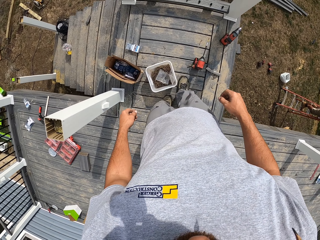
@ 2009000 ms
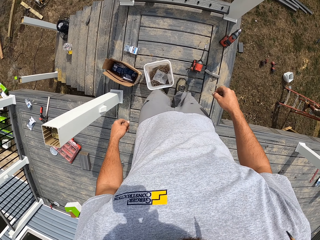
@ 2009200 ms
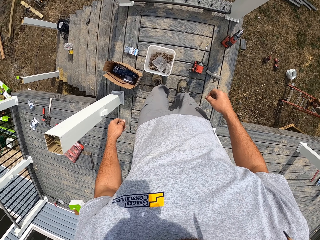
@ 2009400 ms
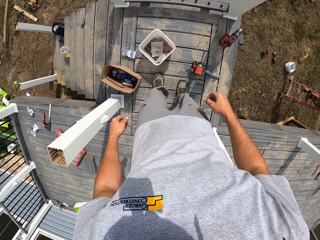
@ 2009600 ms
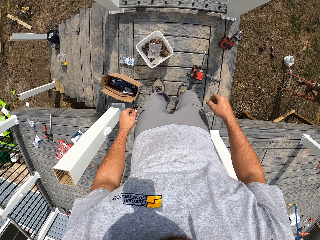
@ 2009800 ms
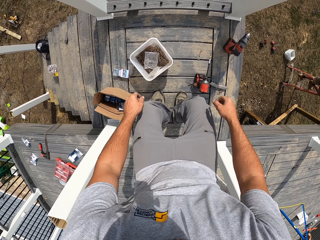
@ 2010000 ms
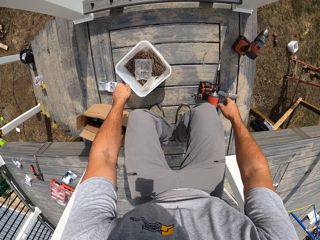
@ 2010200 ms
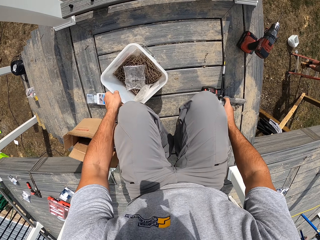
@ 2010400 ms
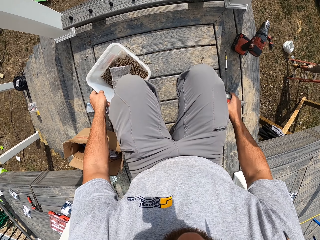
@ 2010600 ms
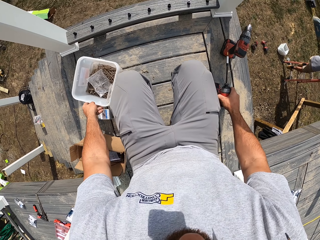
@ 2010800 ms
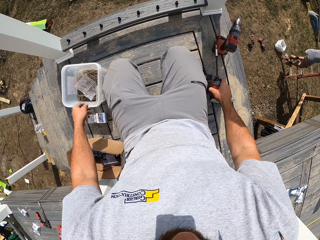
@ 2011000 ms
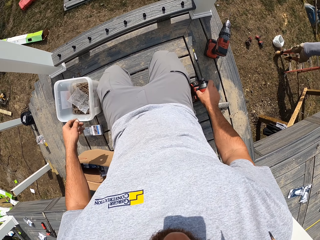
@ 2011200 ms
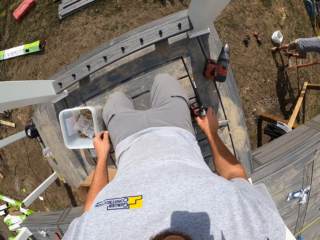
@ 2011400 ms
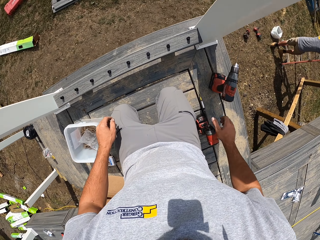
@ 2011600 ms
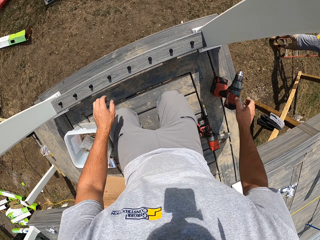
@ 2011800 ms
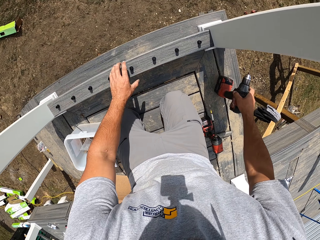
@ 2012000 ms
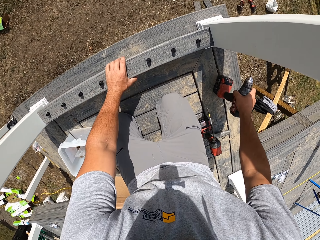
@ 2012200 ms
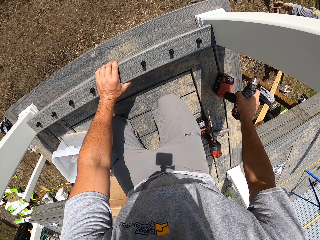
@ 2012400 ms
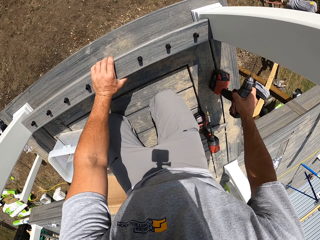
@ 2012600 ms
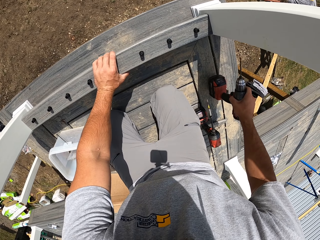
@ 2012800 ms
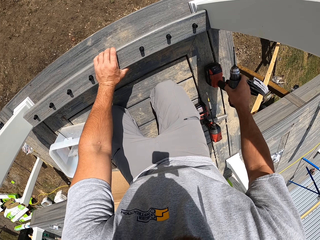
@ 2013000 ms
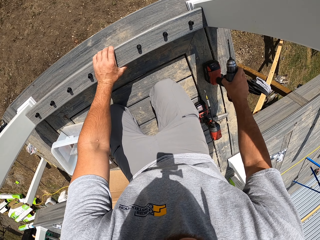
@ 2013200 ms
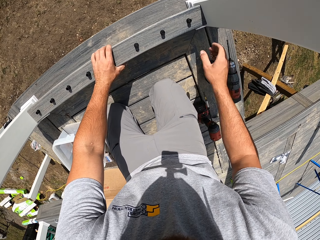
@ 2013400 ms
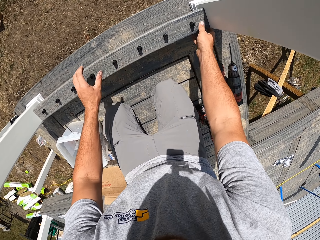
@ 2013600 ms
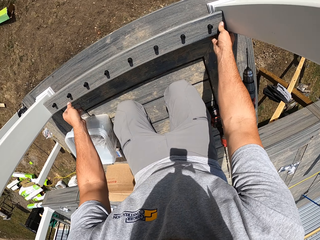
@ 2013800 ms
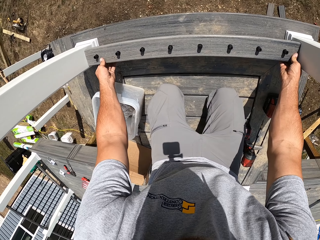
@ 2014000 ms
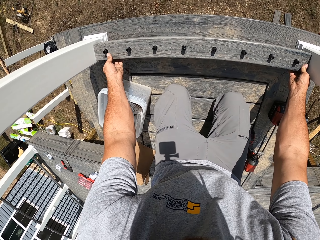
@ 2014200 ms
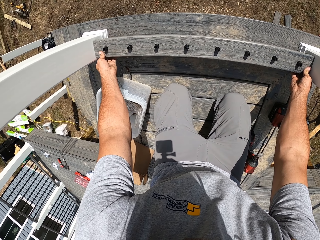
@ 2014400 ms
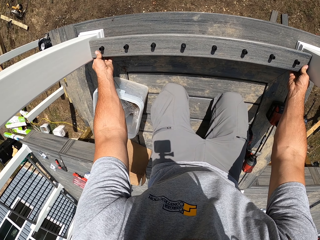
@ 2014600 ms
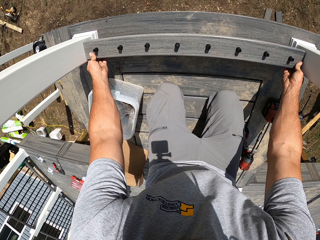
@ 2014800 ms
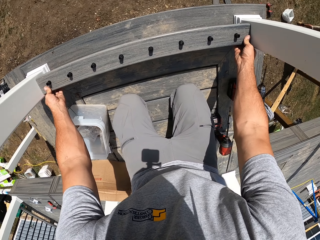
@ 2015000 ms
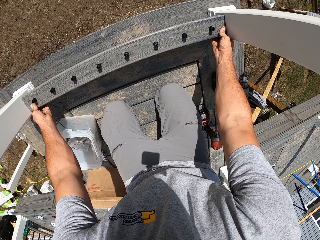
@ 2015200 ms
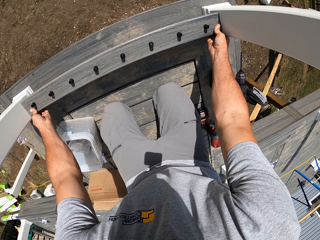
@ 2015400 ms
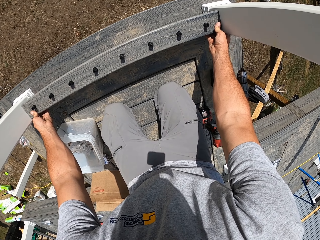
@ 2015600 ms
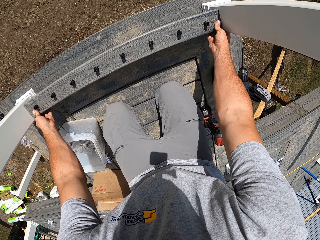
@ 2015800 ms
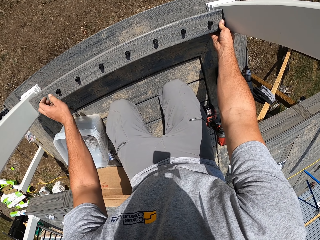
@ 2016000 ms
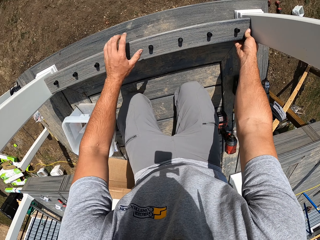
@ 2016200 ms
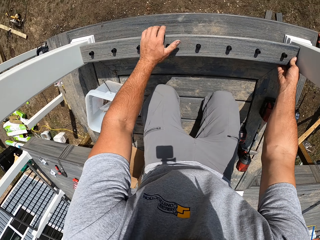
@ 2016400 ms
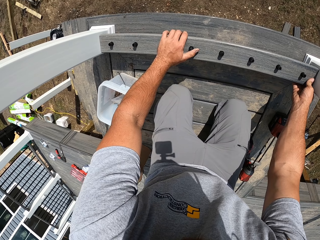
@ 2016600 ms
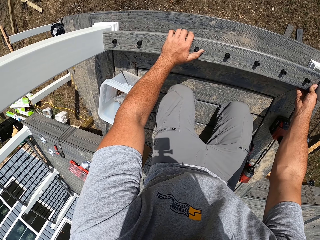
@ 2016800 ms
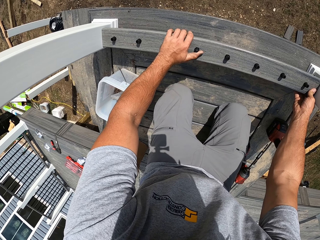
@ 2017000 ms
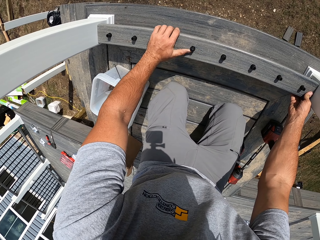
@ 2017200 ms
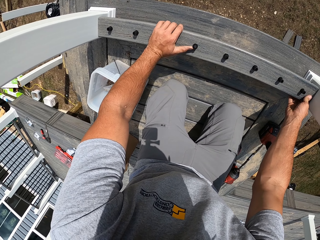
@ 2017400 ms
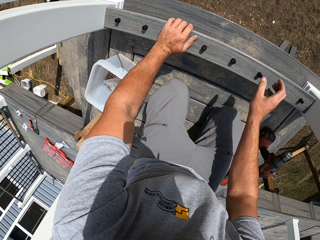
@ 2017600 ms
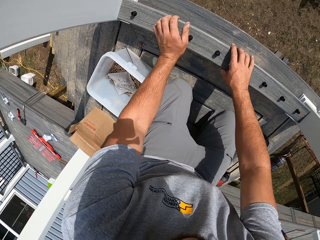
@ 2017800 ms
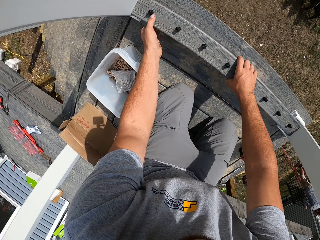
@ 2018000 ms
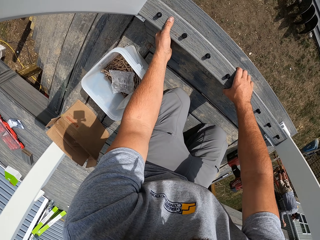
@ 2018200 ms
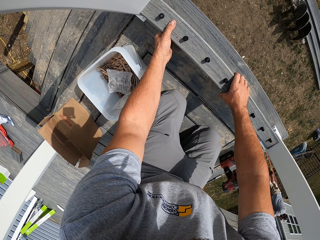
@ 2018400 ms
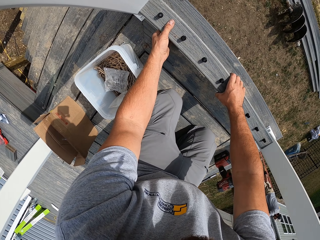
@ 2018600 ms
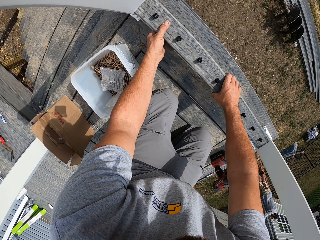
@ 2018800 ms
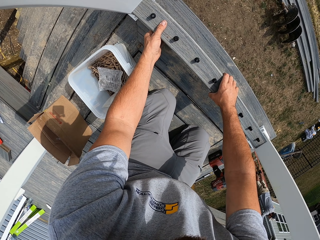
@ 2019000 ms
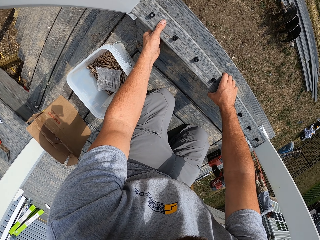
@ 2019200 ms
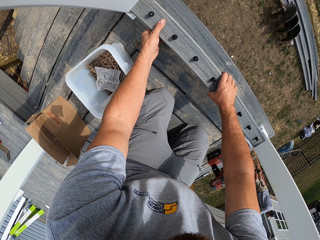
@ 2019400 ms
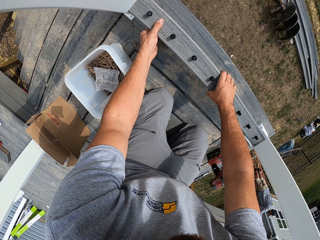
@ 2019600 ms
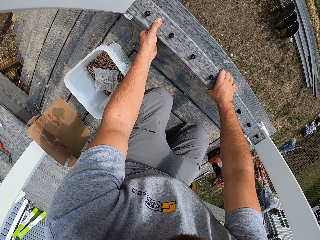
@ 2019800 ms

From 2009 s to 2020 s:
The camera wearer walks forward. They push the bucket forward with the leg. They kneel down and drag the bucket of nails with the hand. They hold the driller. They pick up the drill and hold the hand rail. They adjust the wood. They hold the rail in place.

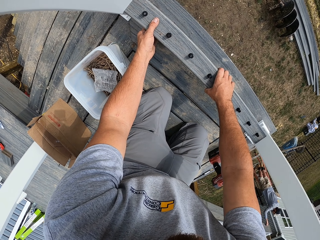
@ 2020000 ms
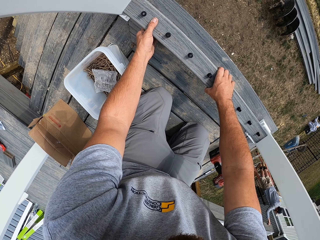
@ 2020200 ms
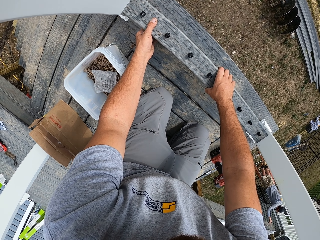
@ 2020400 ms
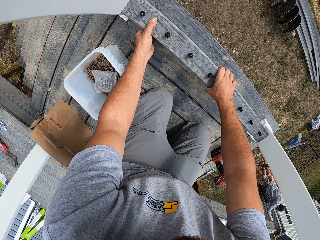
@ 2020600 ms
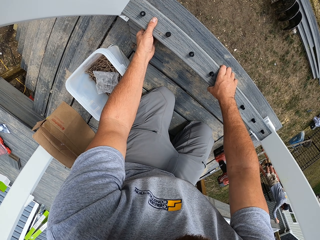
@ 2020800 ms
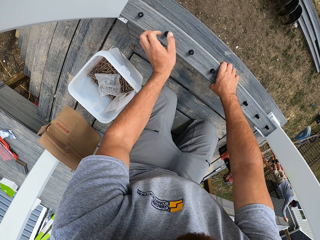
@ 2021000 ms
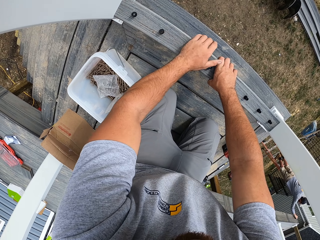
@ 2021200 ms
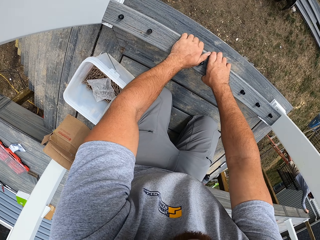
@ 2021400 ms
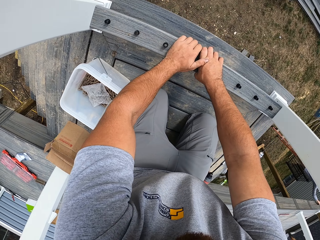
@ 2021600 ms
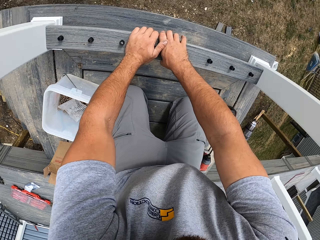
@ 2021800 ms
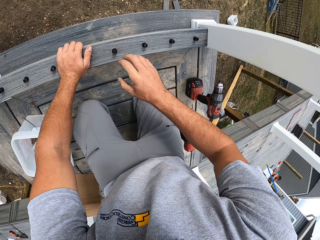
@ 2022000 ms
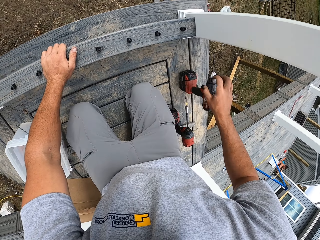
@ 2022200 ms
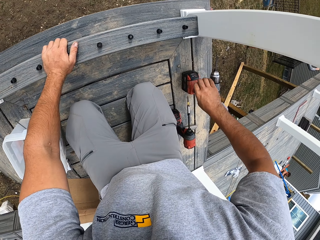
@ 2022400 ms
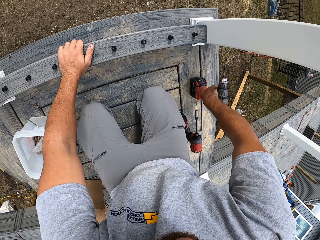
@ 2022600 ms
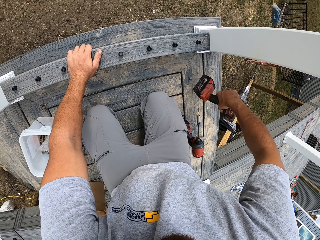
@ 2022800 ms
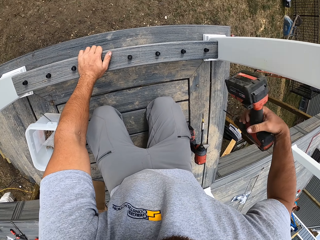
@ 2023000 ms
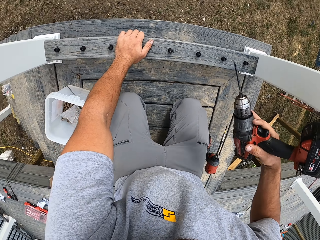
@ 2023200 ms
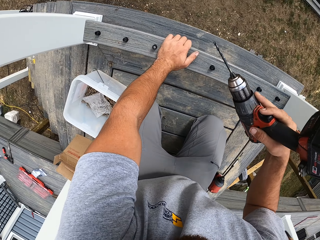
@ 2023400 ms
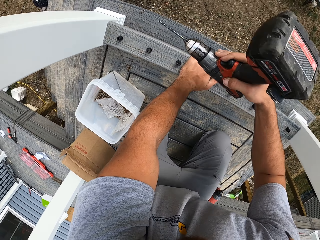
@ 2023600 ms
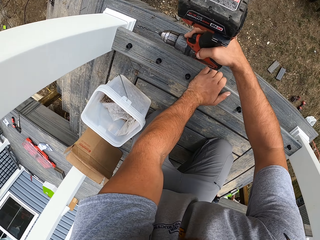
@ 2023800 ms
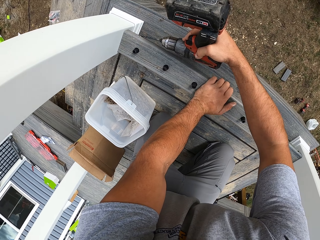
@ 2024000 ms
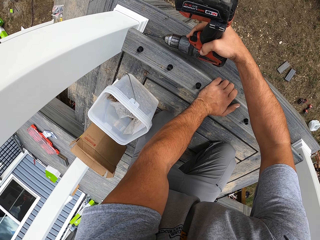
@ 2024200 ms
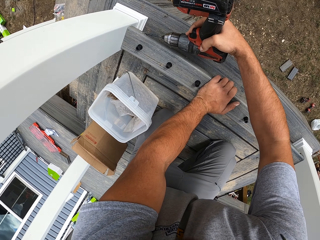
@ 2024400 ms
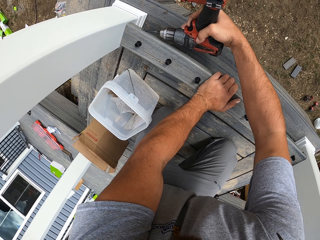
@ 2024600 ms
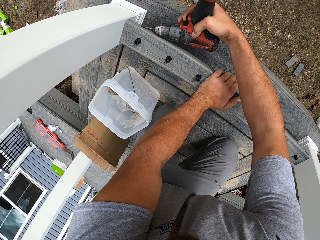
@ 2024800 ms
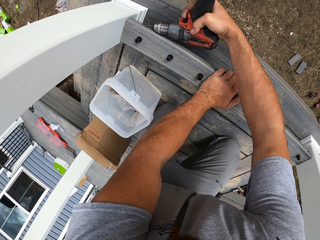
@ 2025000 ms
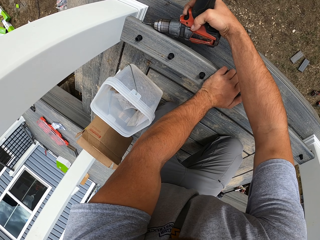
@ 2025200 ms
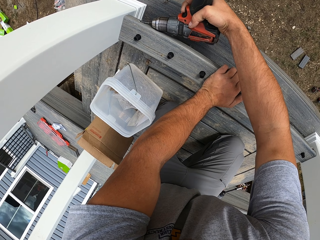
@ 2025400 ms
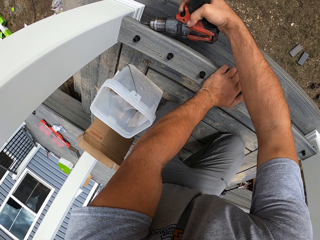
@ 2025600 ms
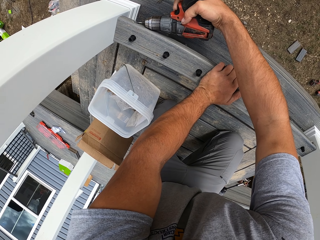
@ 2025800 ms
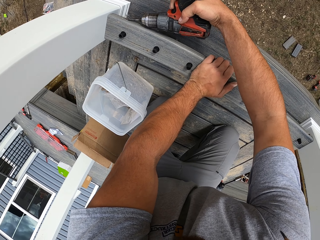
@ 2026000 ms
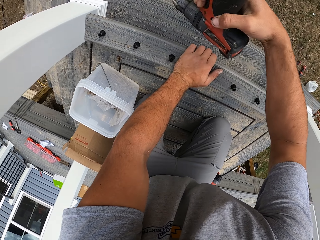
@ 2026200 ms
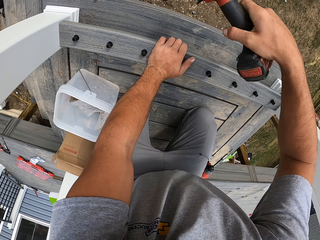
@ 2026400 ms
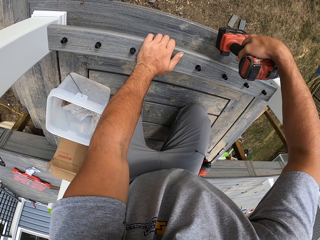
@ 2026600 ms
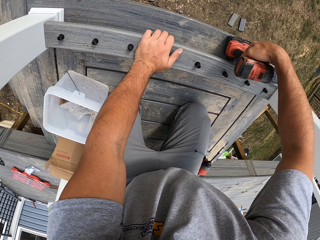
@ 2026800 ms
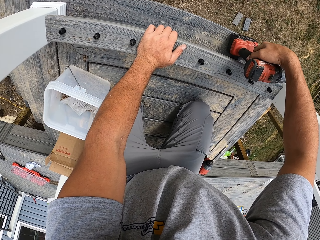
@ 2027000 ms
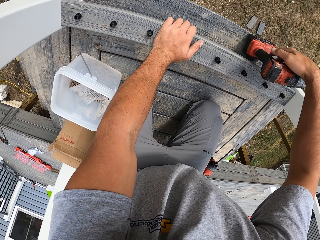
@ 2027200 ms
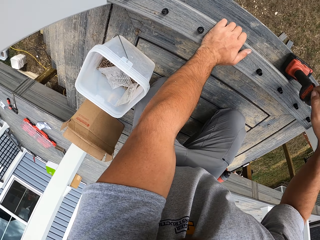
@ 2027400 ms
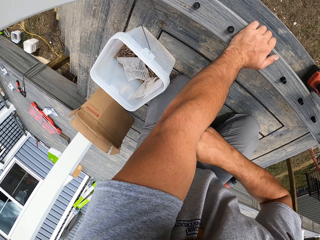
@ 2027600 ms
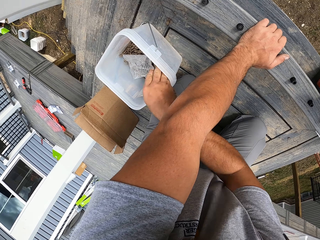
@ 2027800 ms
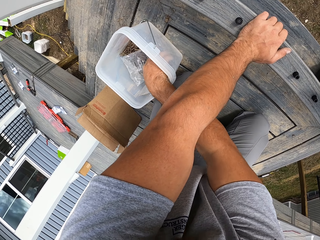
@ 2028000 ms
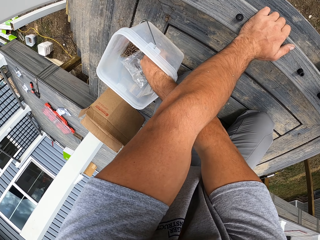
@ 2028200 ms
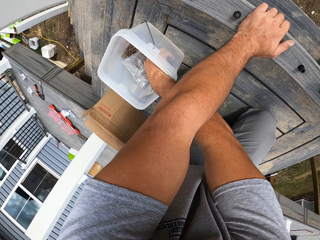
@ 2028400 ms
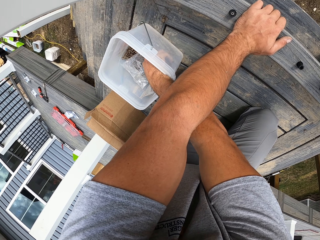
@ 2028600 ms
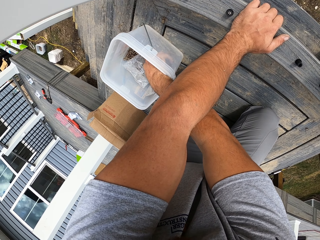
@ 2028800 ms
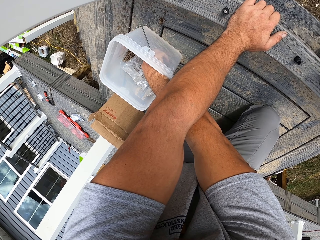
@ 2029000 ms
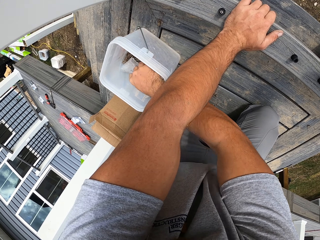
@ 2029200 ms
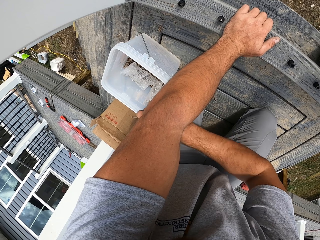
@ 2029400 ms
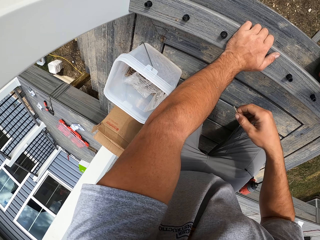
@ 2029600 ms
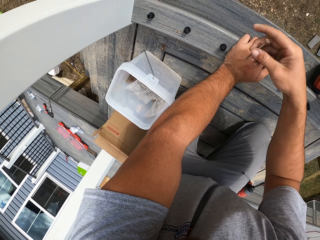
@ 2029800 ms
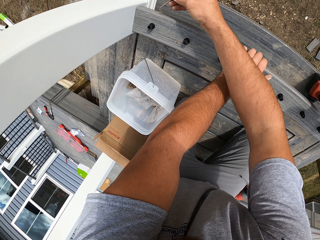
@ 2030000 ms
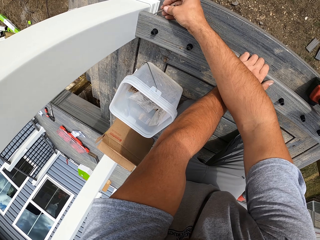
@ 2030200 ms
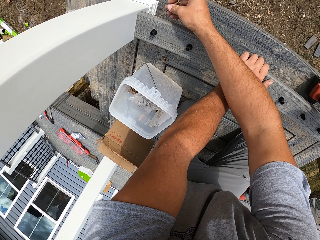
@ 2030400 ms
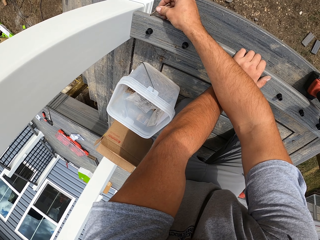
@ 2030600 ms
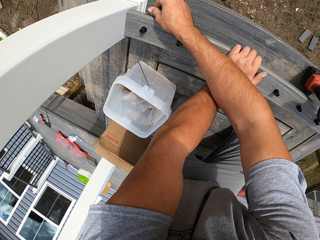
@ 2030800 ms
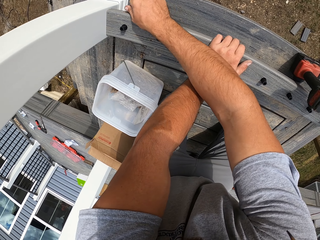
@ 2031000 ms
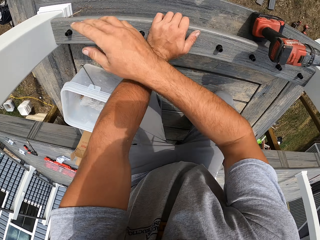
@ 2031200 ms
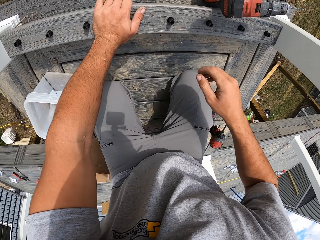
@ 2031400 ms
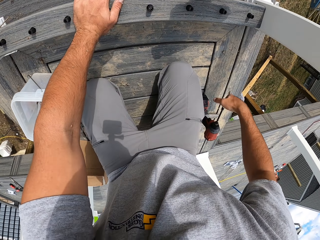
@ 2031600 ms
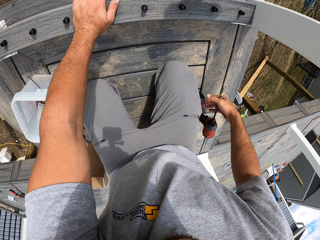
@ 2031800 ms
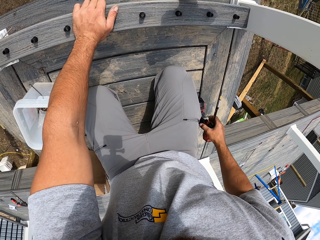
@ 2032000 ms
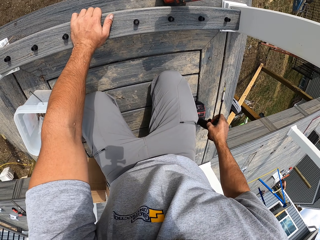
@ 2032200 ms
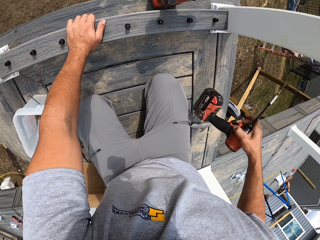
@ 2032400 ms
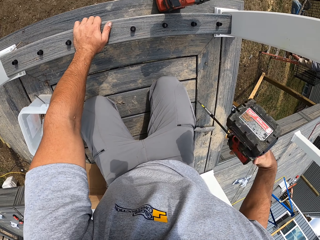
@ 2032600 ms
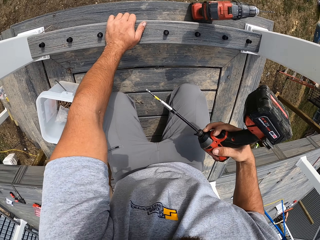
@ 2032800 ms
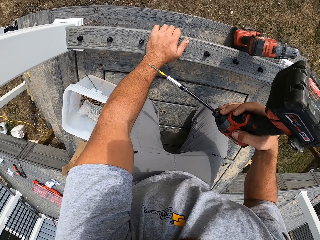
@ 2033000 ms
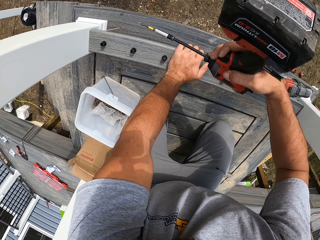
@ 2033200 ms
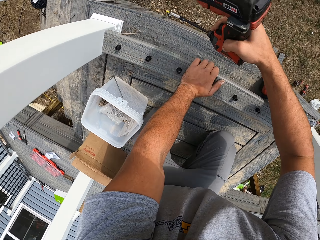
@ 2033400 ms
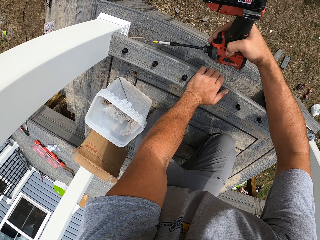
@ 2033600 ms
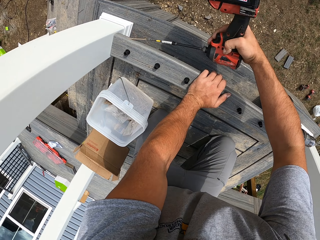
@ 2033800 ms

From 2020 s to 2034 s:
The camera wearer picks up the drill. They drill the wood or rail. They put down the driller. They place the rail down. They pick a nail from the bucket. They put the nail in the wood. They mark the rail. They pick up the driller.
